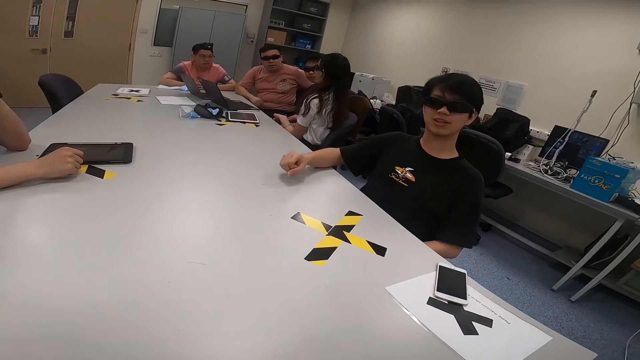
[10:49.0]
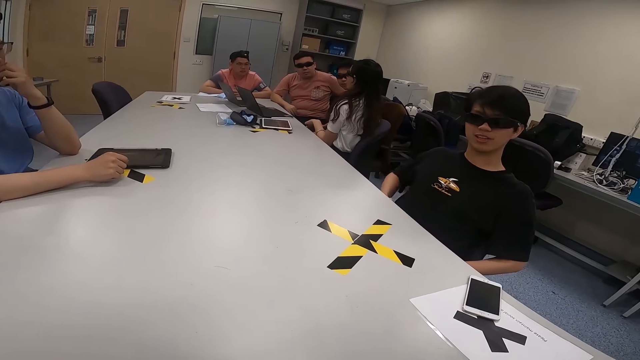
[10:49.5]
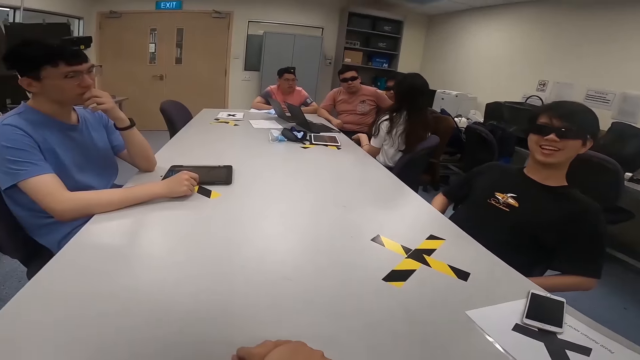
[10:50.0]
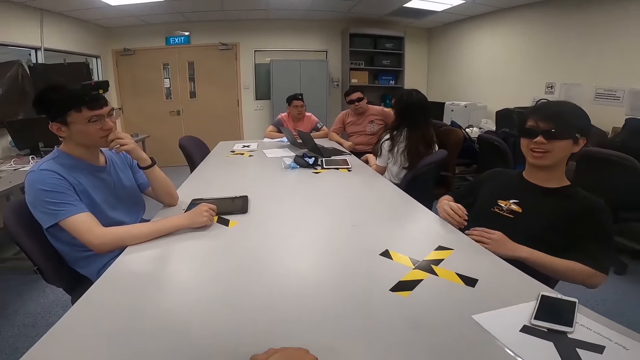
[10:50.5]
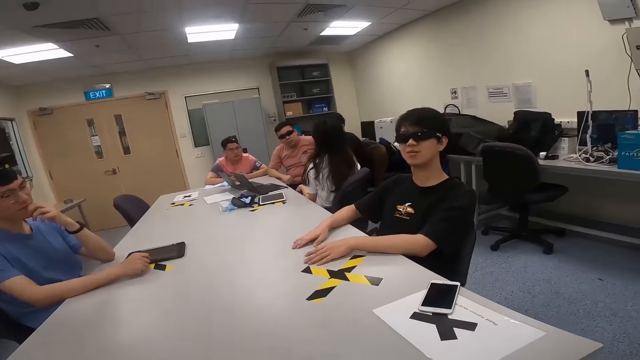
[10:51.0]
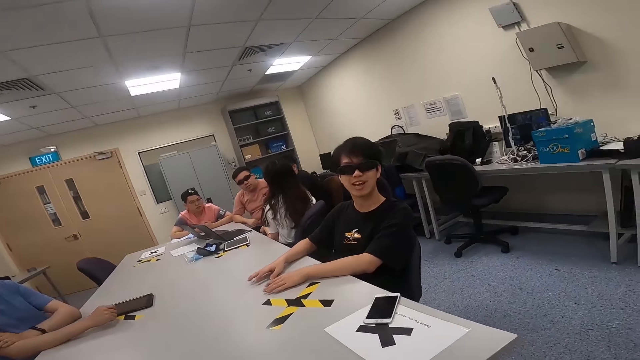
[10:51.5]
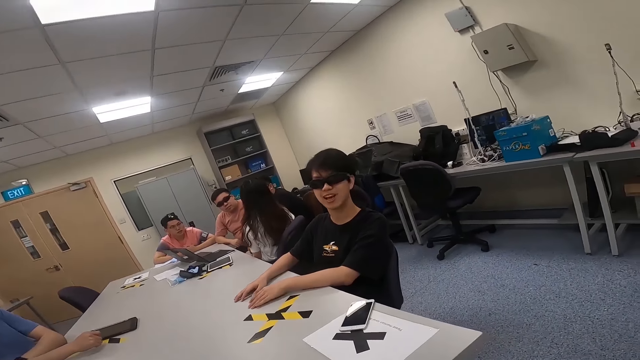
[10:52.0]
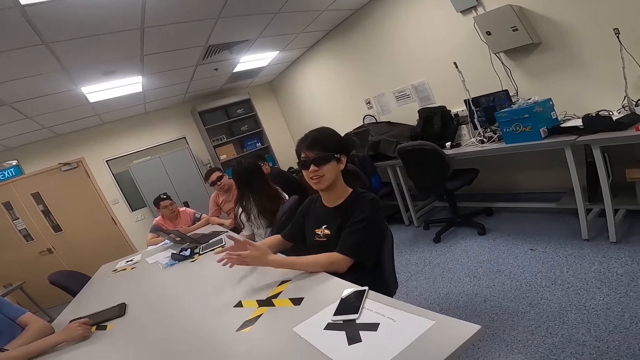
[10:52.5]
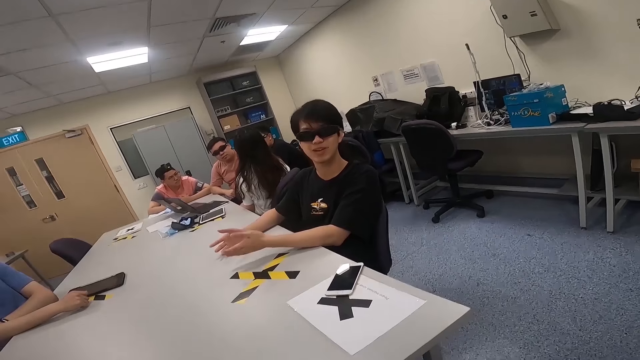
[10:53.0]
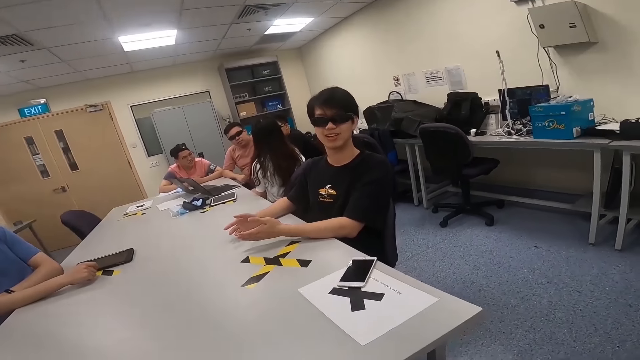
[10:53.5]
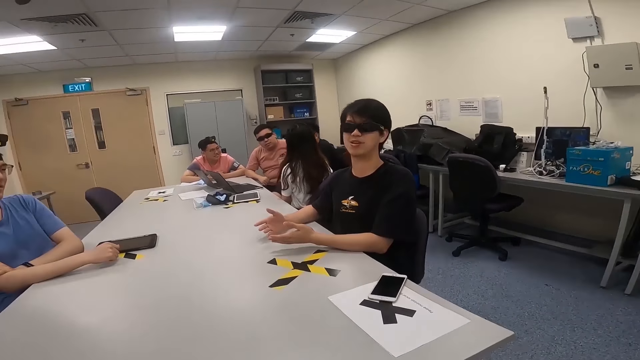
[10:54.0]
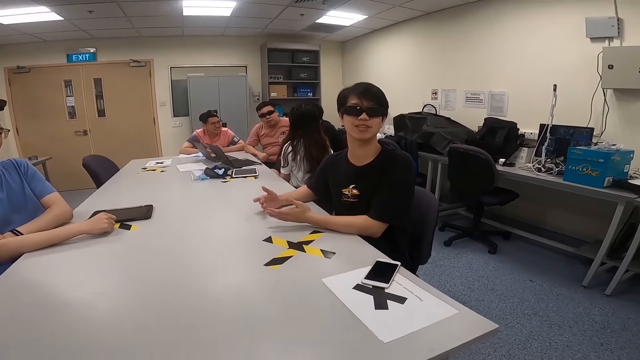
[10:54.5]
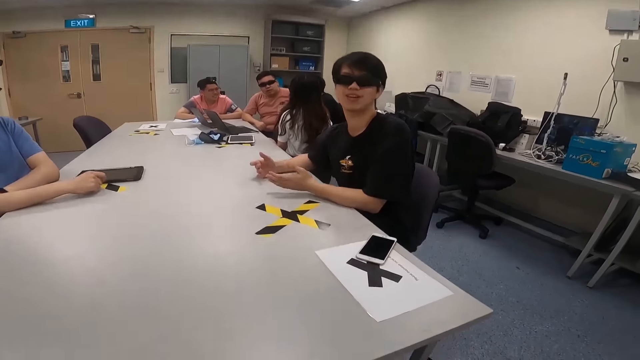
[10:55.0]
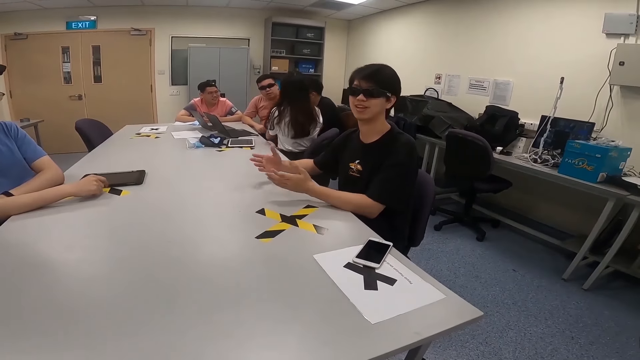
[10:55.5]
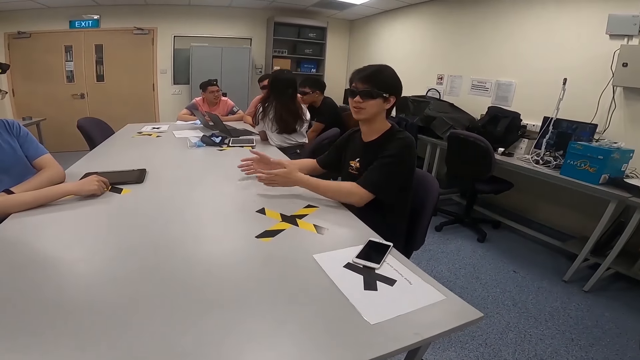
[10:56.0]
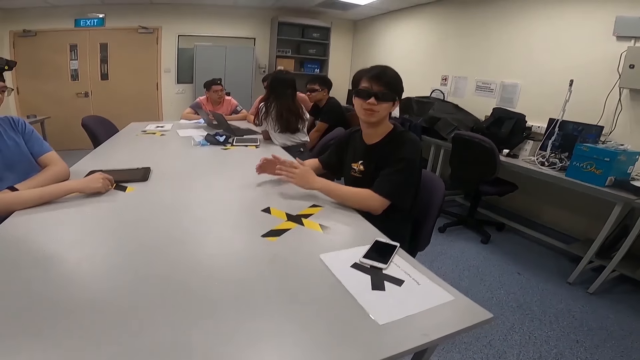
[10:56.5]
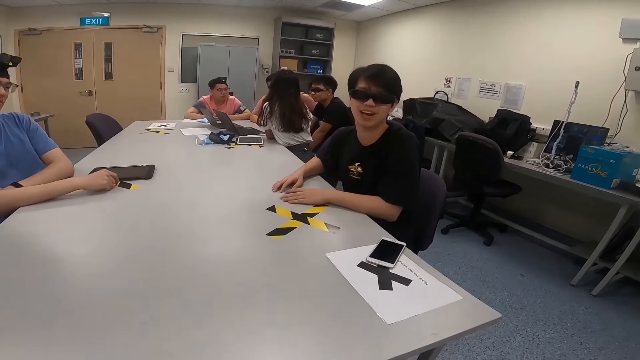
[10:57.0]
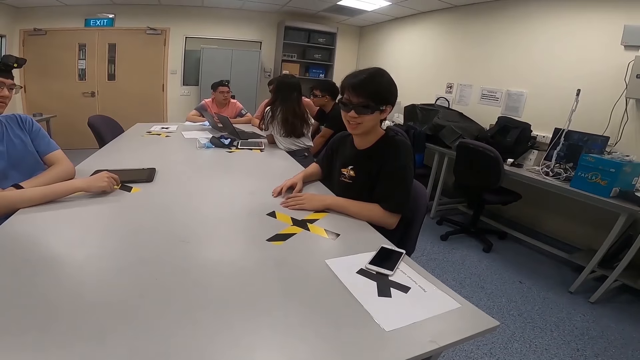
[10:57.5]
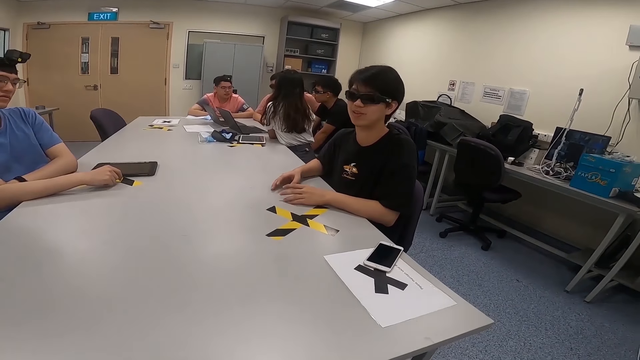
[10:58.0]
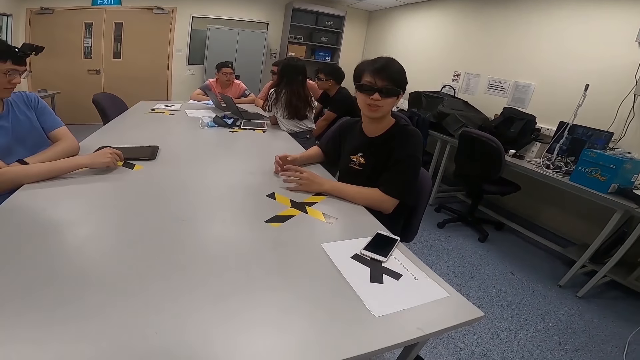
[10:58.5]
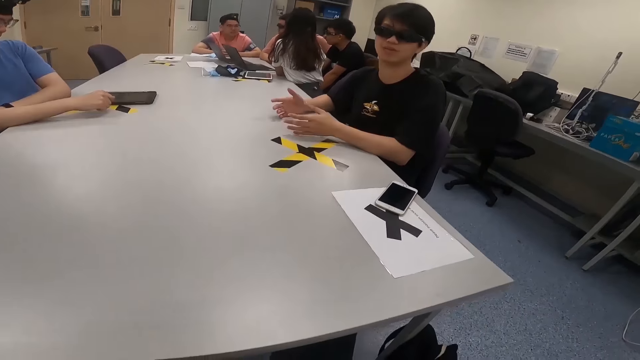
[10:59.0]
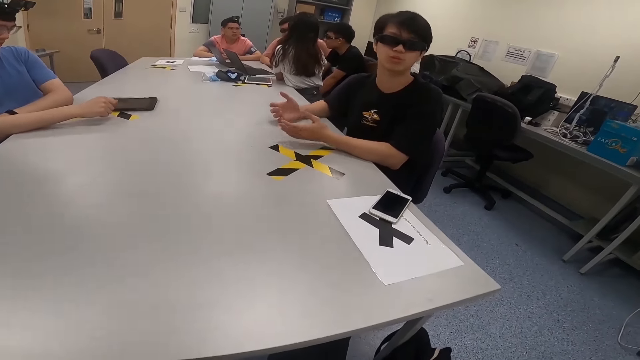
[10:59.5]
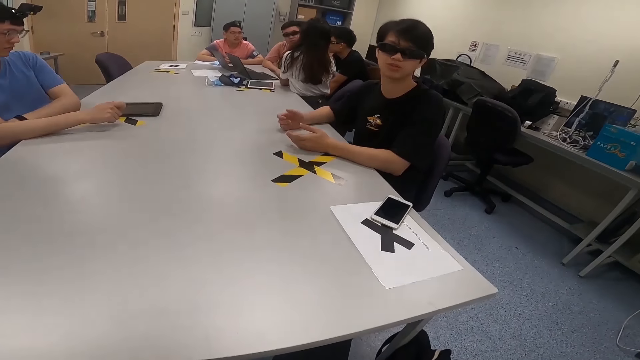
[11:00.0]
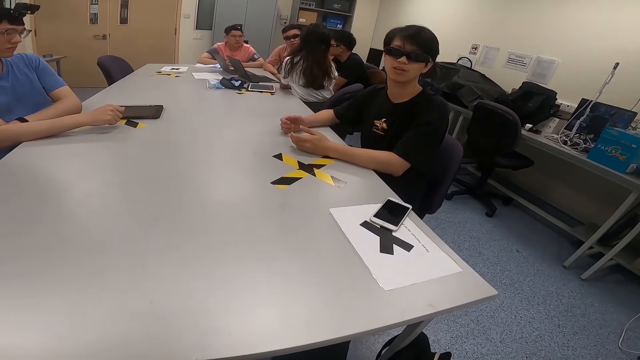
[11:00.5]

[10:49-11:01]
A woman swings her chair. A man removes his hands off the table. Another man looks at the first man. The first man places his hands on the table. The second man lowers his hand down. The first man moves his hands, and taps his hands on the table. The woman leans on the table. A third man looks at the woman. The first man moves his hands on the table. The second man lowers his head.

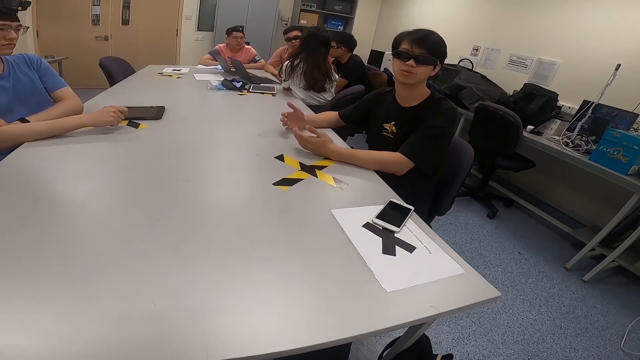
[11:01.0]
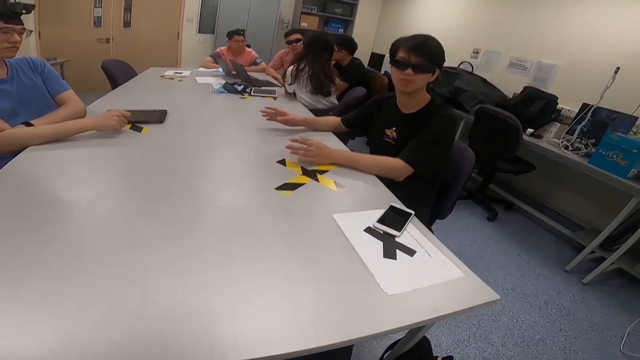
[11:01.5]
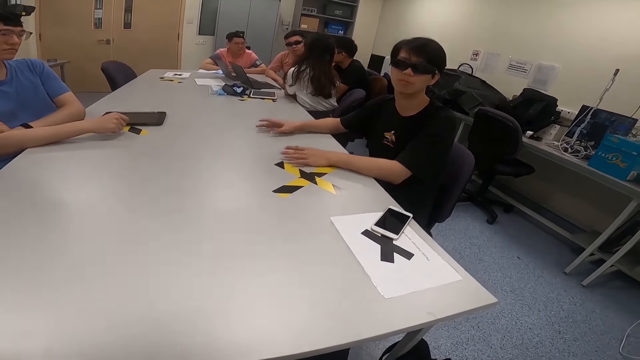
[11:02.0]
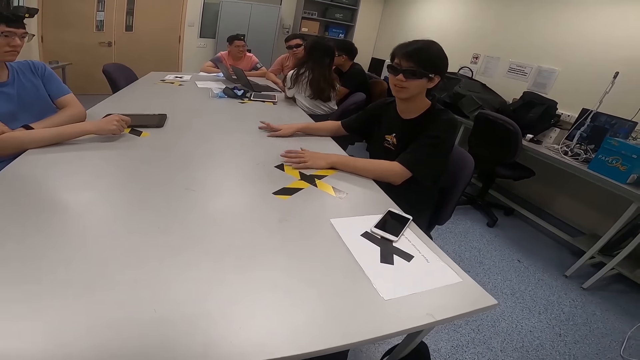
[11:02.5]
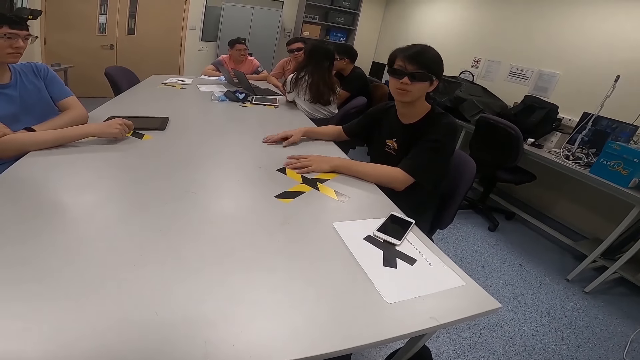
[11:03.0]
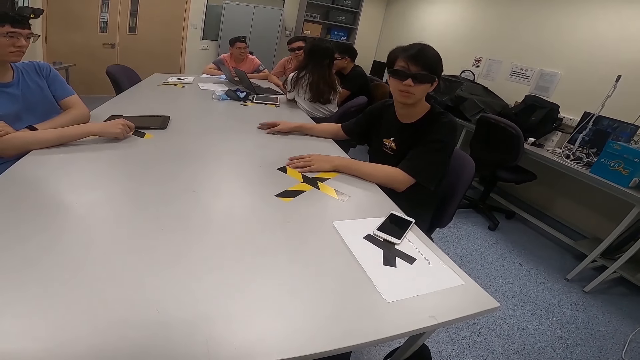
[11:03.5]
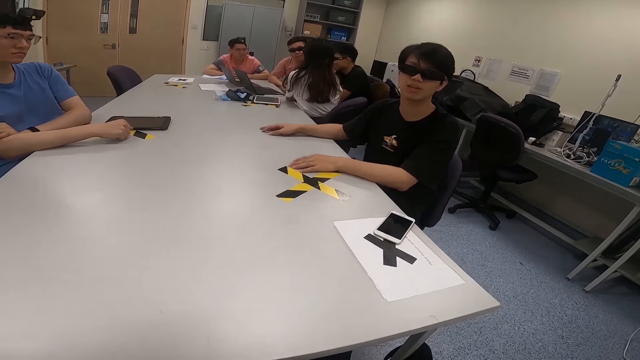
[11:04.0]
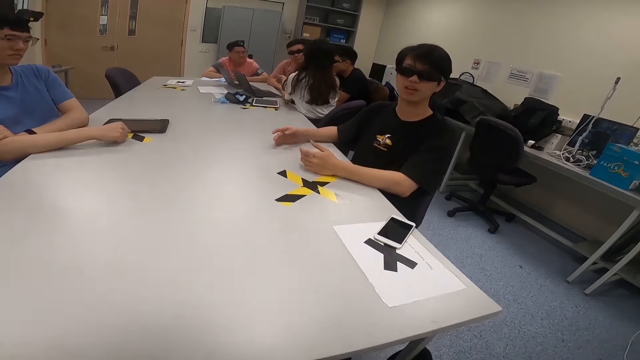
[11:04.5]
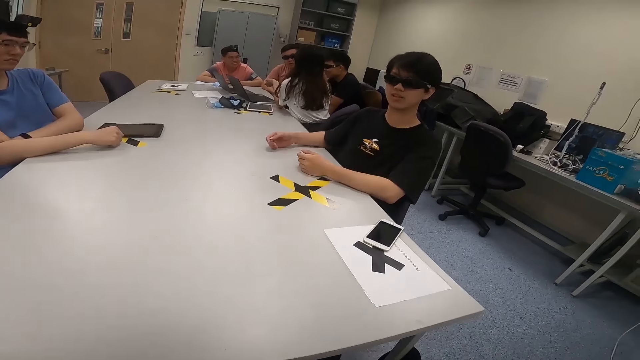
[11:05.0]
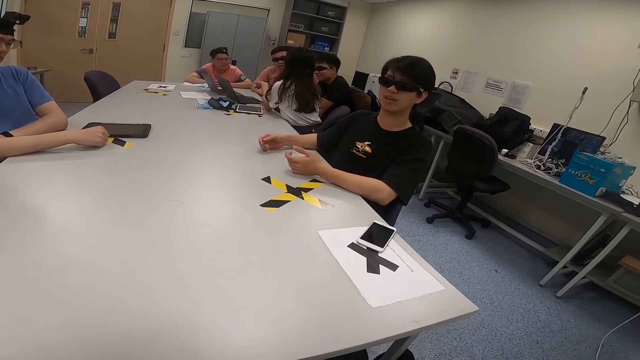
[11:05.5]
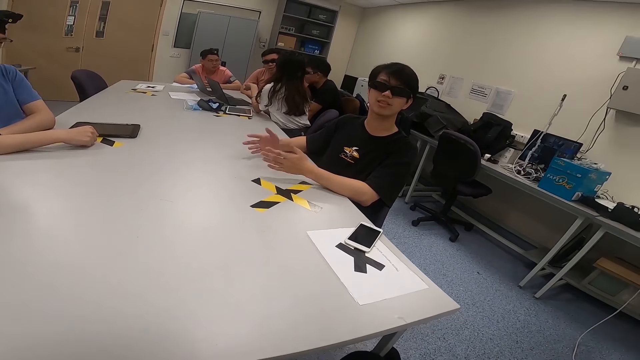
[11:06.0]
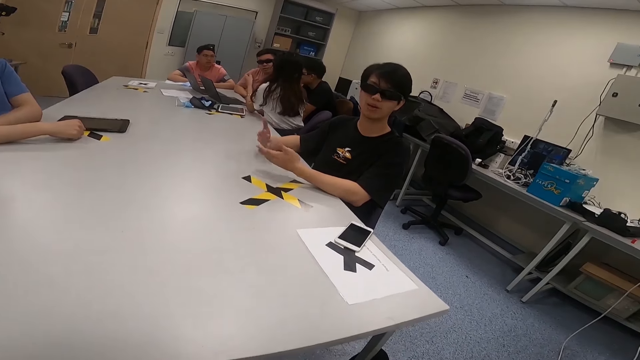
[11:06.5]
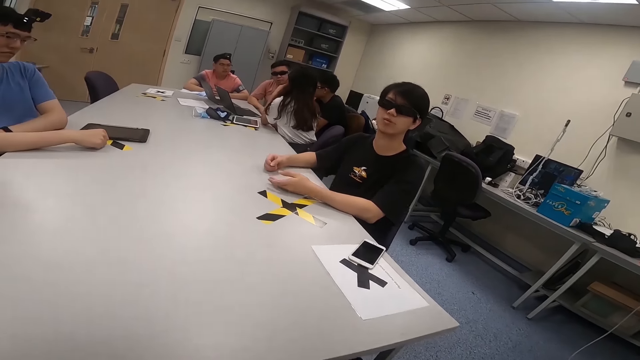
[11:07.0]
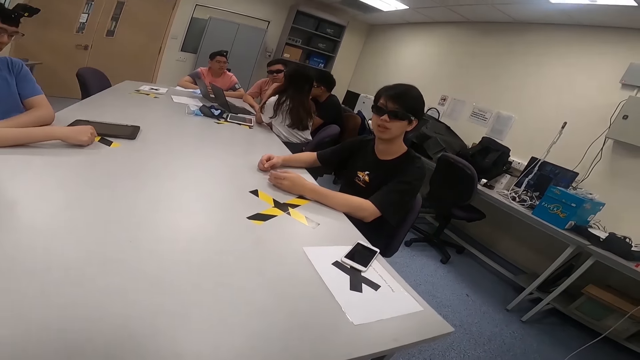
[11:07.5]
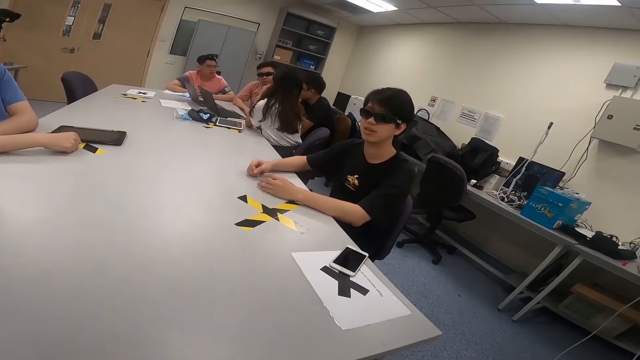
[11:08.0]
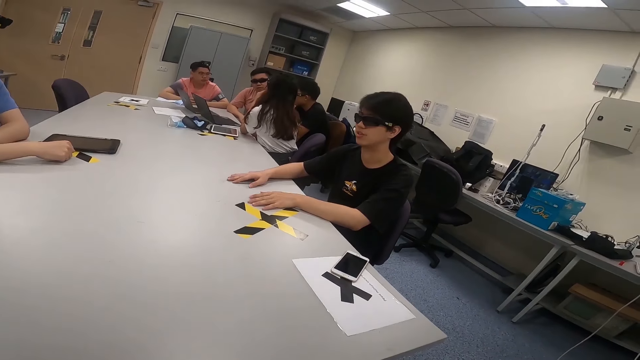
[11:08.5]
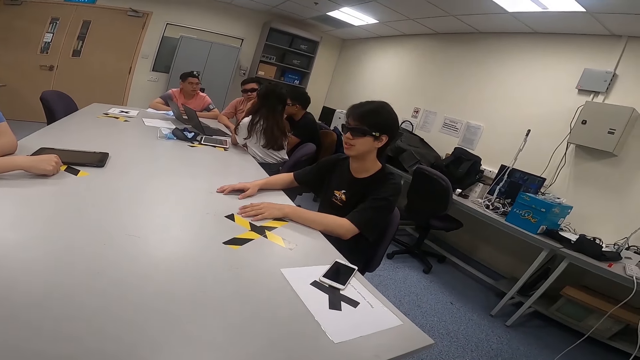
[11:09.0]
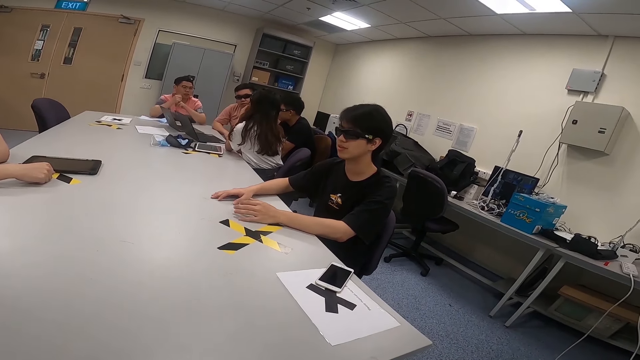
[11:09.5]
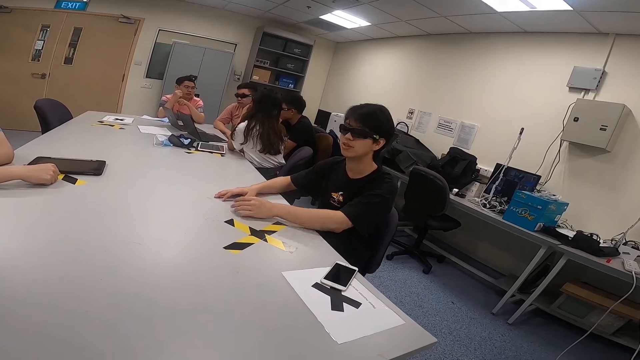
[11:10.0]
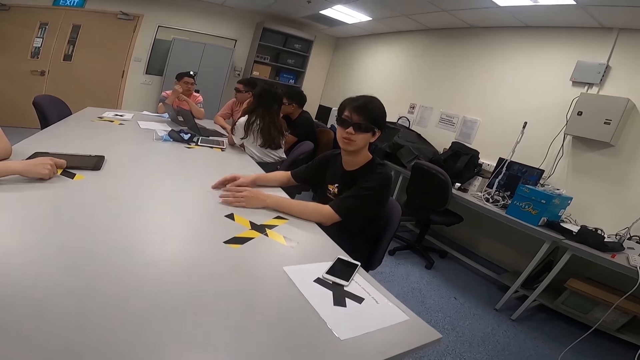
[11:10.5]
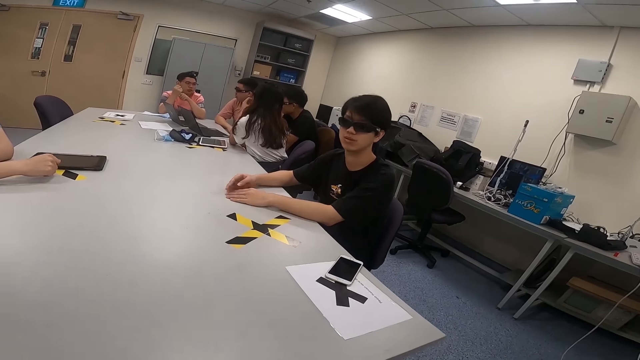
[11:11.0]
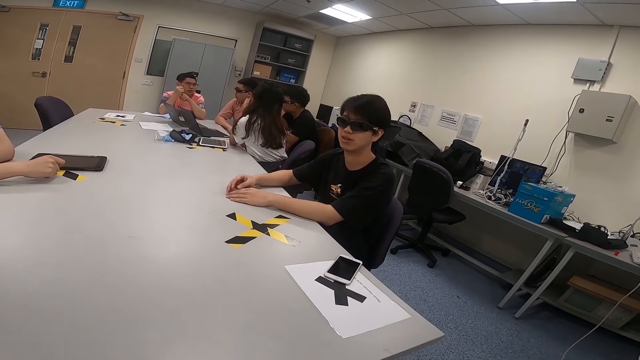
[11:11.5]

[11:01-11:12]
A man taps his hands on the table. Another man looks at a third man. A fourth man looks at the first man. A woman moves her hand. The first man taps his hands on the table. The third man raises his hands. A fifth man looks at the third man. The fourth man moves his fingers.
